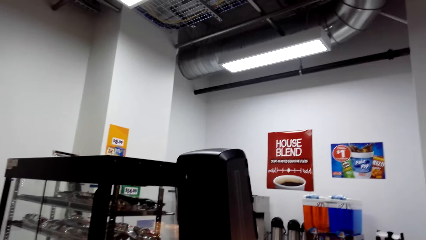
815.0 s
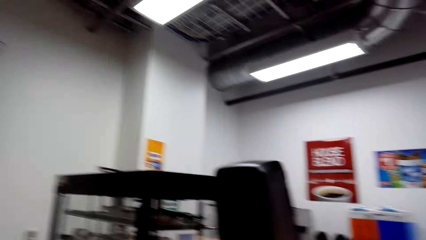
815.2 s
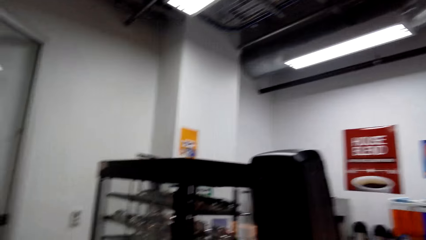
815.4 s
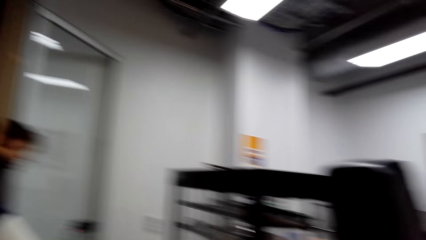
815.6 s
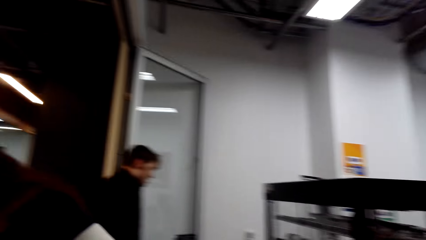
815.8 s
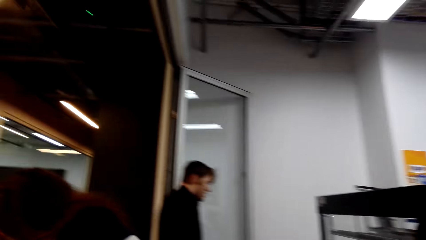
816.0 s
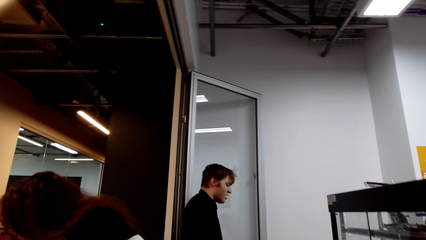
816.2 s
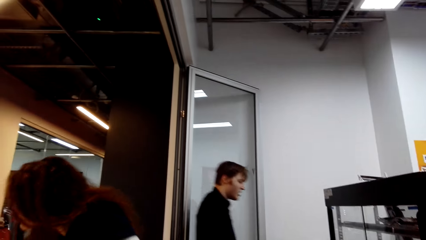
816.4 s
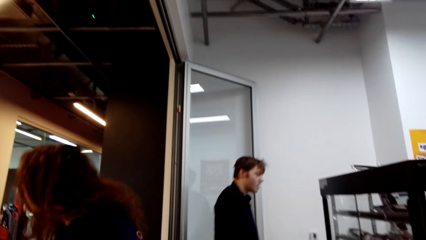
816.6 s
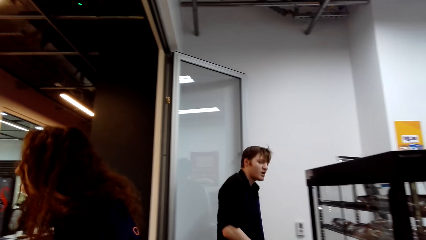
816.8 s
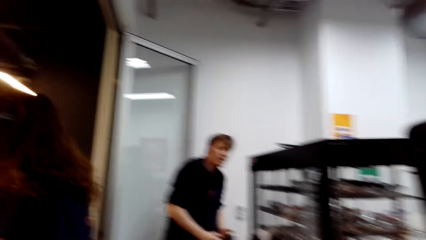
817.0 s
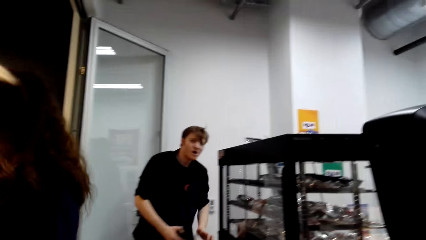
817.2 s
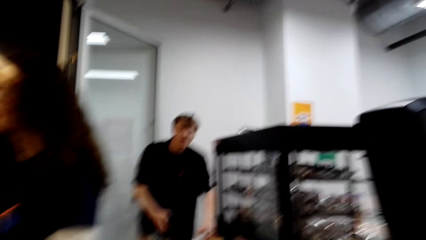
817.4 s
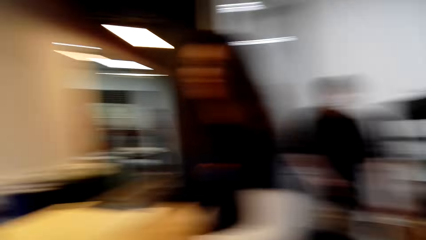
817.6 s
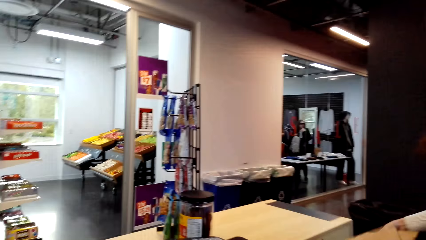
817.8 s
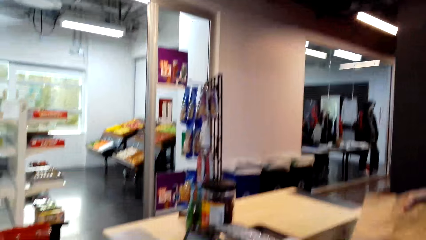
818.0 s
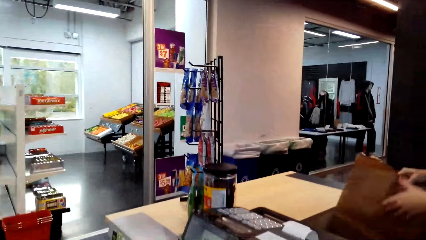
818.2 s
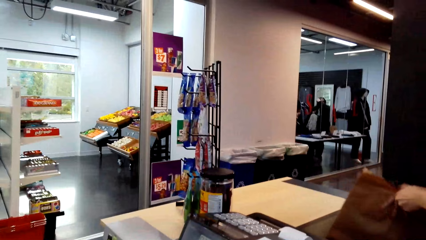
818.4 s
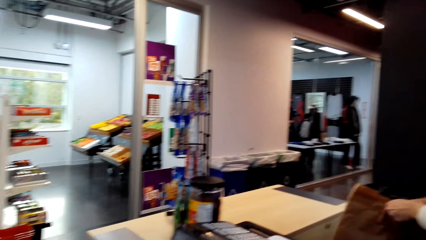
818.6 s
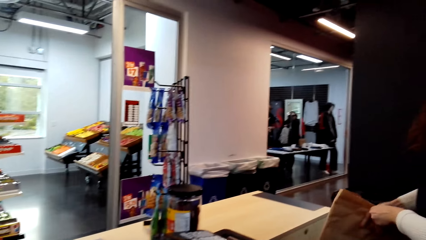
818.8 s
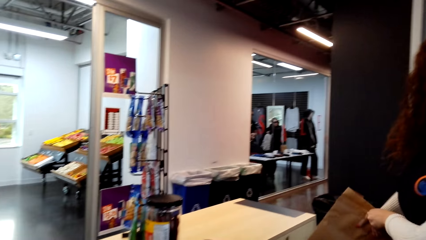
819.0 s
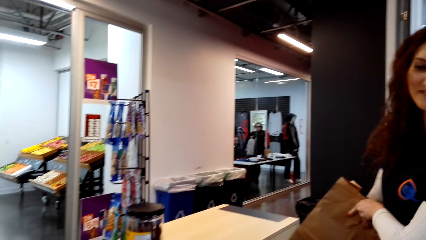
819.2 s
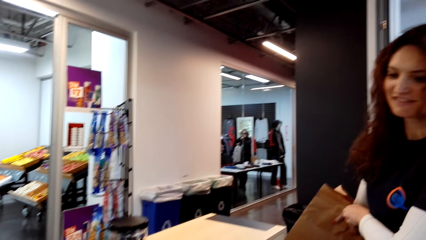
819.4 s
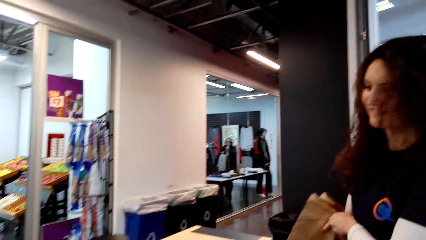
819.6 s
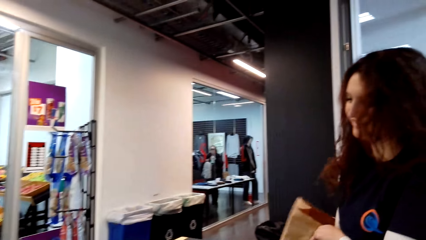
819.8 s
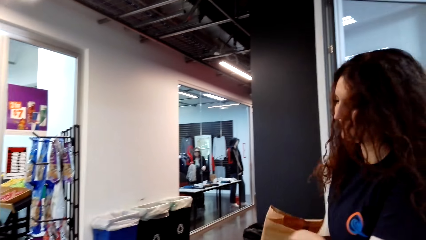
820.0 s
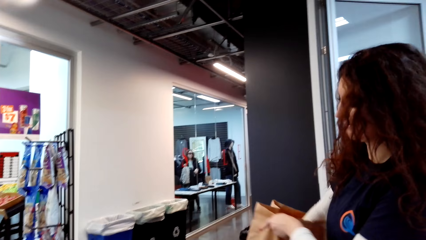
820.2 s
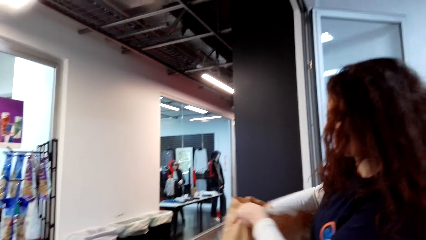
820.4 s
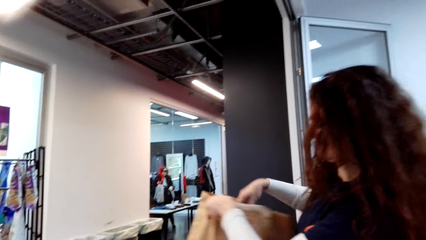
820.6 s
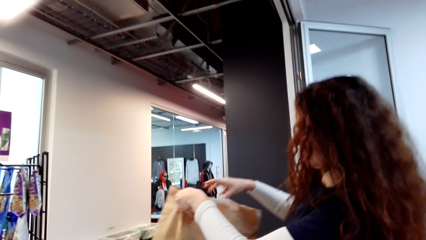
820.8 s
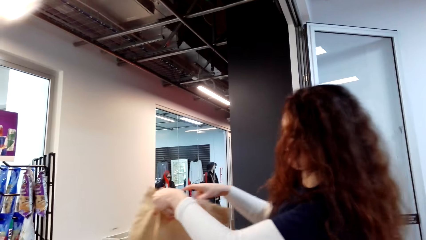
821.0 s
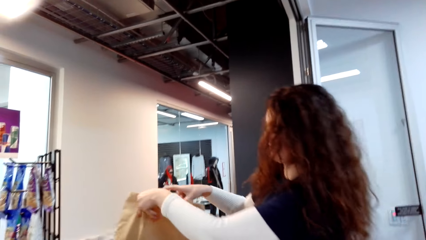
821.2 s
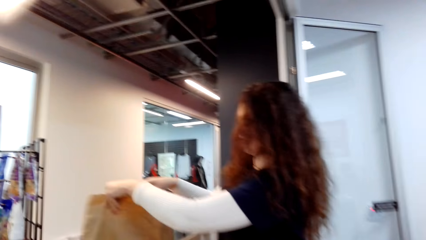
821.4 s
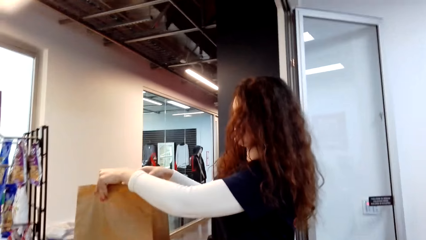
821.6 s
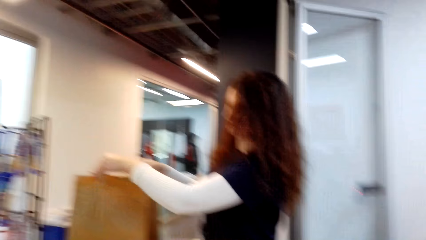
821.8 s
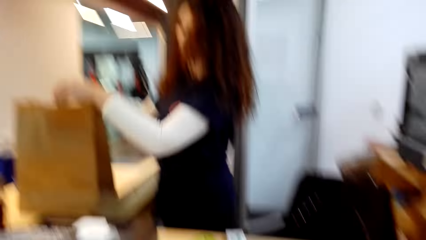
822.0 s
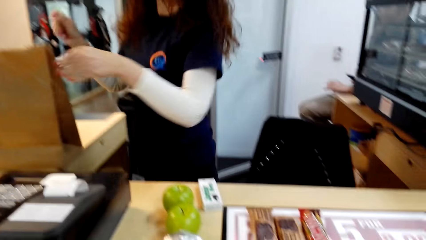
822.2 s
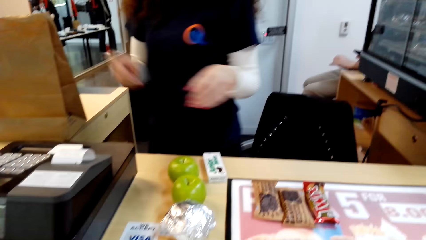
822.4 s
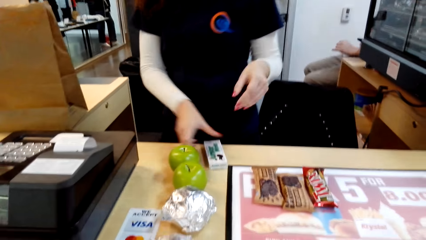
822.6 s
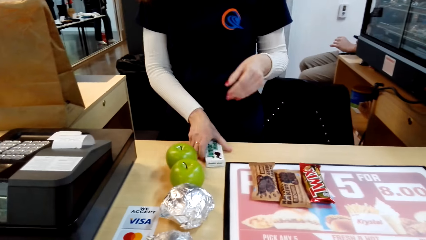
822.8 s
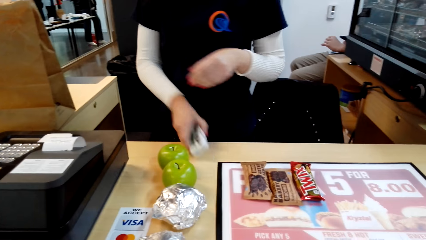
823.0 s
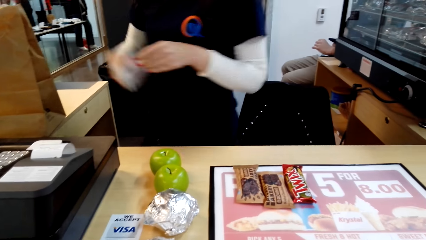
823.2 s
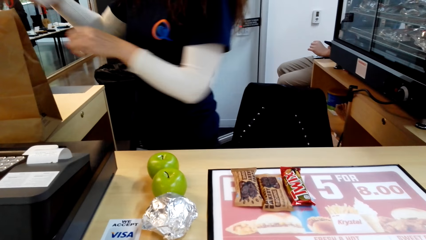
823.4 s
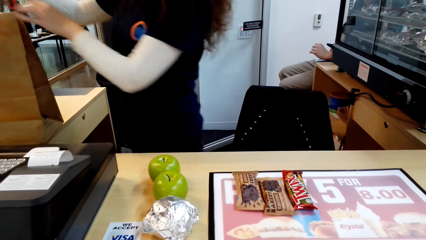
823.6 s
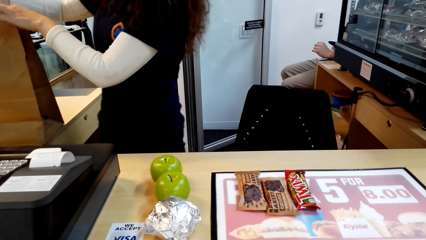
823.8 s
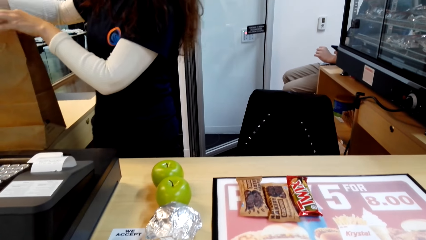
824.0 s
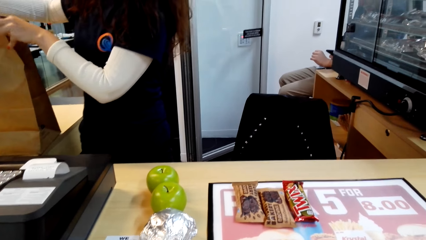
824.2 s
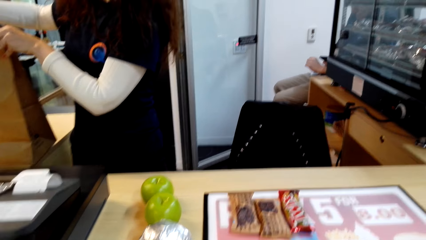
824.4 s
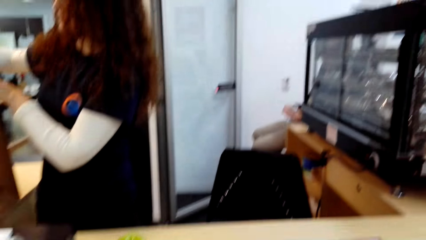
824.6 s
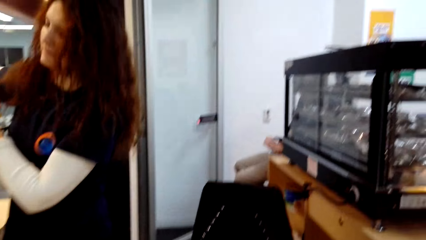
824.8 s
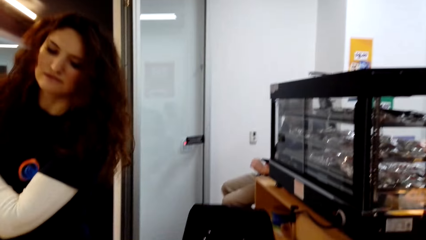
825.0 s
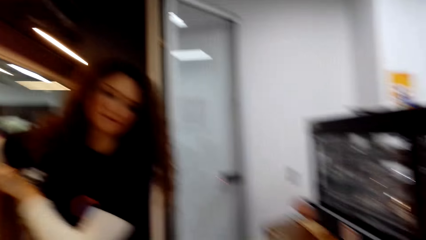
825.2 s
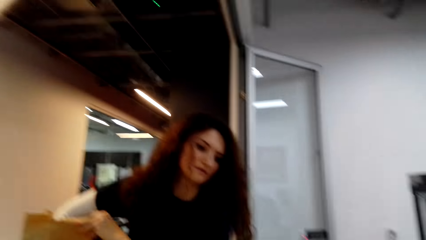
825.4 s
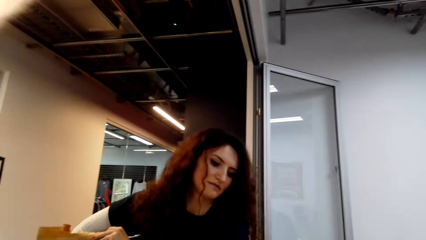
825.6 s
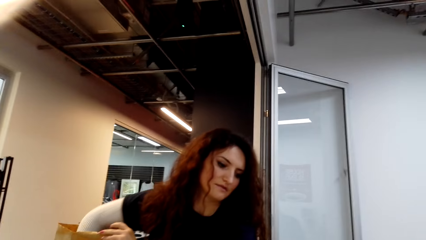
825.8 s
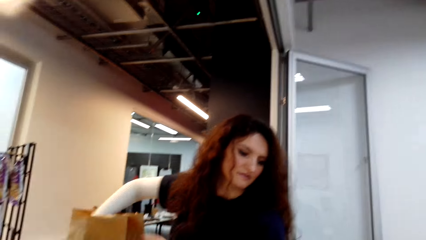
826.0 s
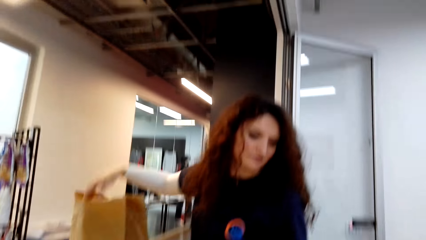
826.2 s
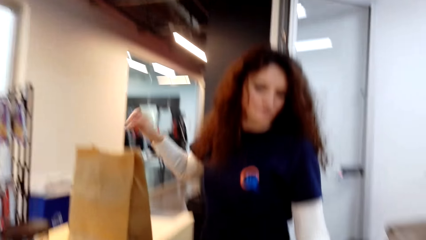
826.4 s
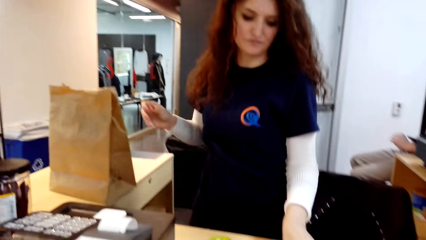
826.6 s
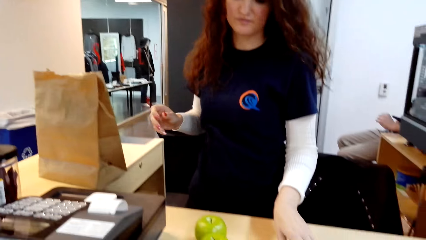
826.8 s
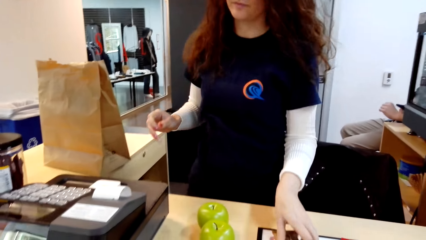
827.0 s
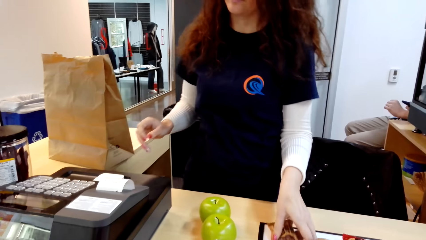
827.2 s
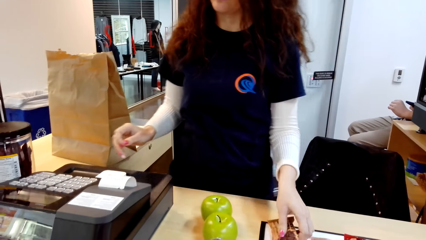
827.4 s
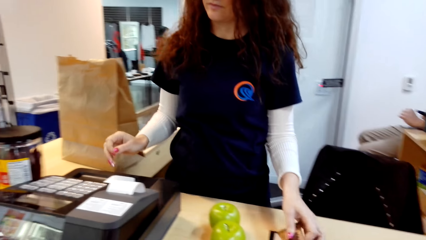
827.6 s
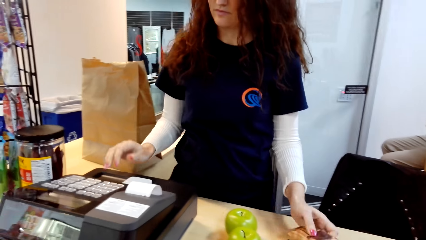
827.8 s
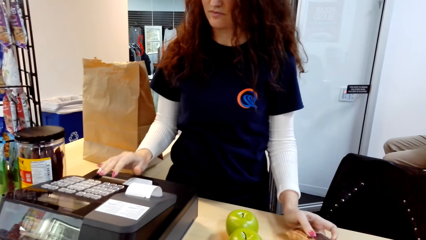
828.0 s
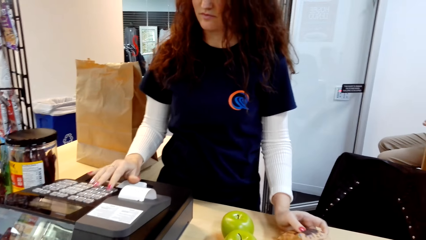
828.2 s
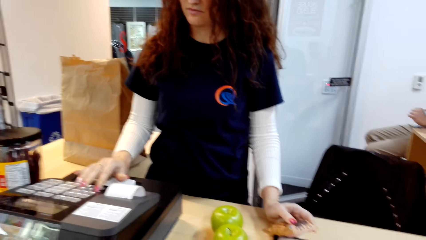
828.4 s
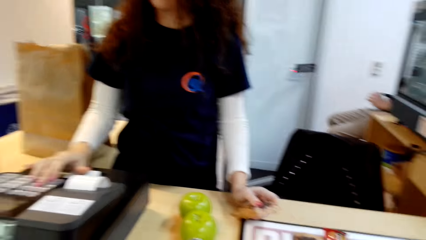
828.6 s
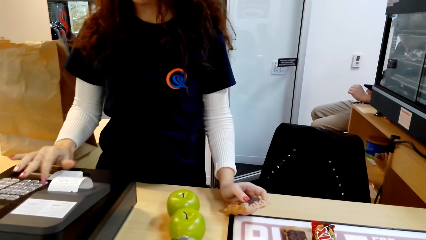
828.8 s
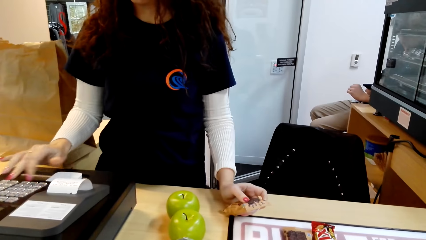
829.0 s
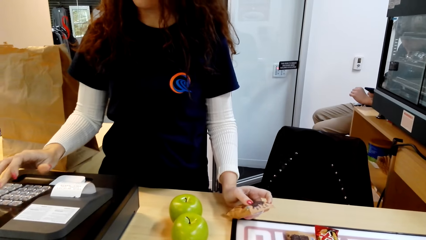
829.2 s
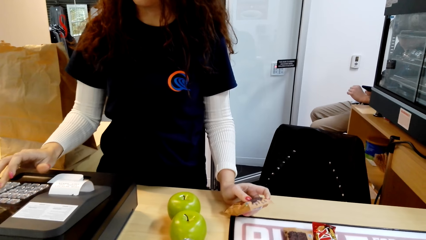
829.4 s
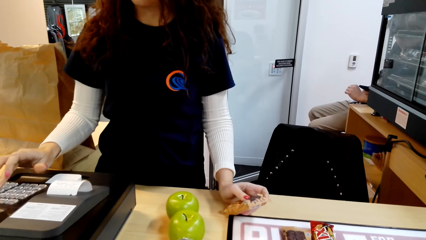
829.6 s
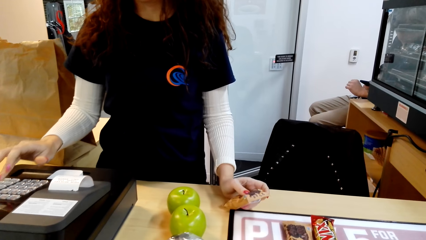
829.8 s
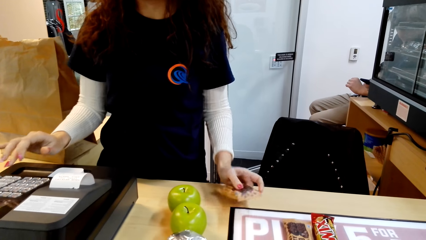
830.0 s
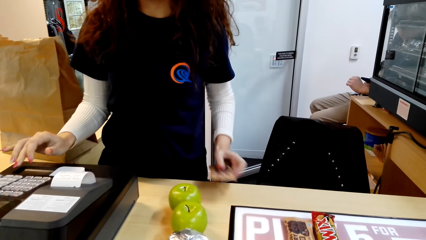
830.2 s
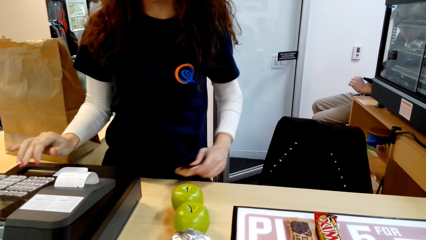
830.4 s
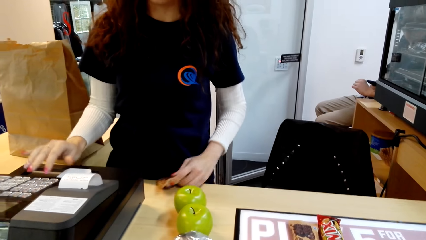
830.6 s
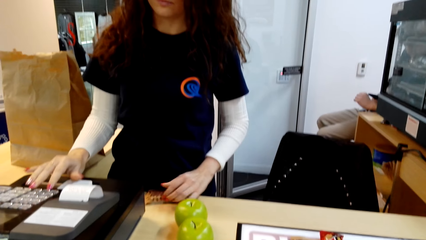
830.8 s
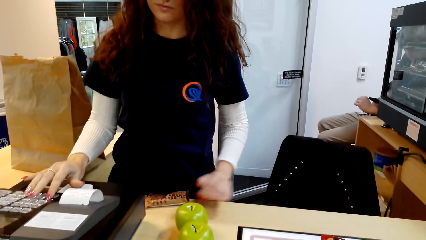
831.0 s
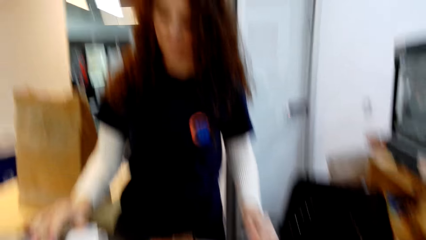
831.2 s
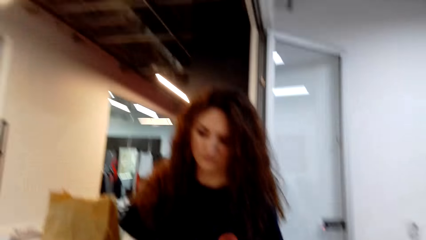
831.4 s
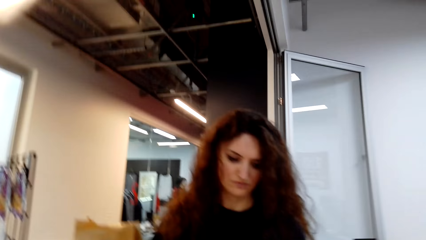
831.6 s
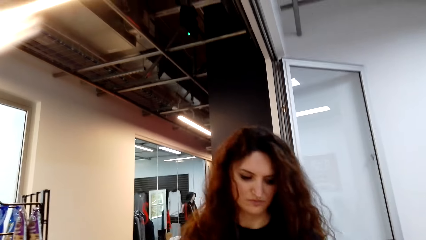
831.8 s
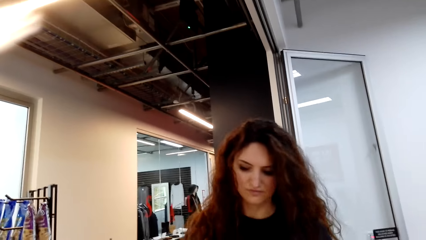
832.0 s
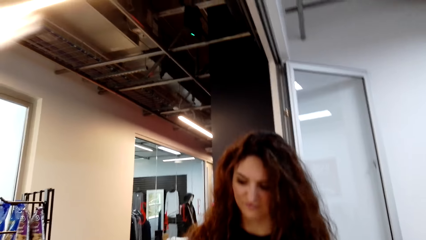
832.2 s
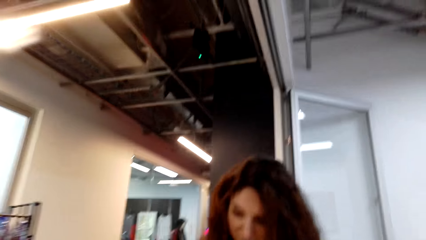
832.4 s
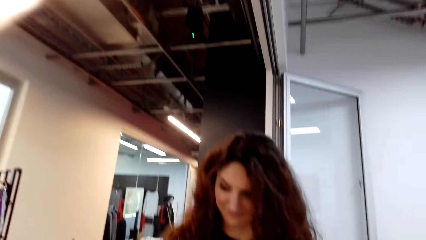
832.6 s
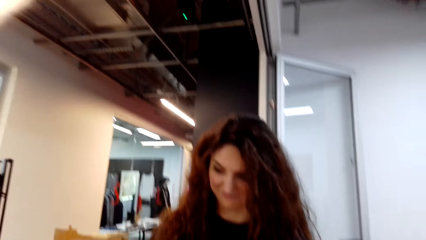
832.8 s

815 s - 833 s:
The camera wearer looks around the supermarket. They dialogue with the cashier. A person walks in the shop. The cashier packs goods in the packaging bag. The camera wearer picks the paper bag, opens the paper bag and puts the paper bag on the table. They pick a packet of something from the table. They put the packet inside the shopping basket. They pick a packet of something from the table. The cashier dials the cashier machine. The camera wearer takes the bill on the till. The cashier puts something on the table. The camera wearer puts the packet down on the table. The cashier dials the cashier machine. The camera wearer takes the bill on the till.
